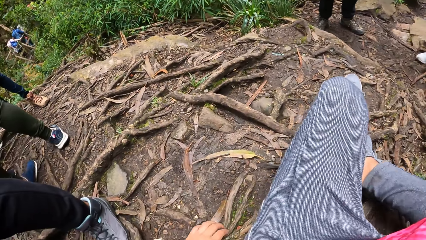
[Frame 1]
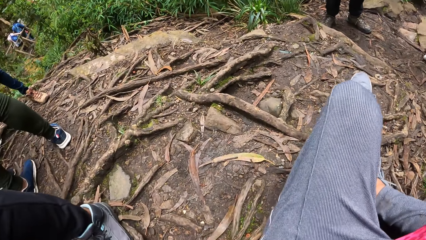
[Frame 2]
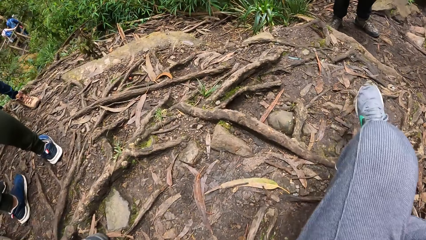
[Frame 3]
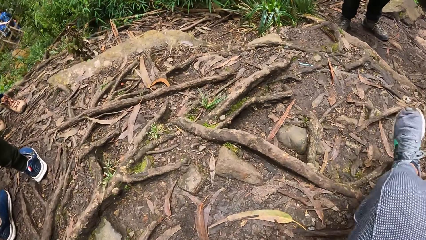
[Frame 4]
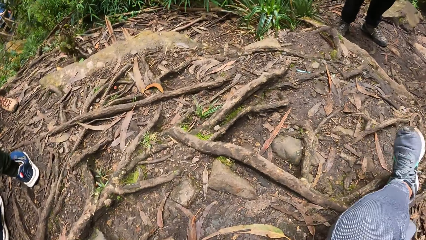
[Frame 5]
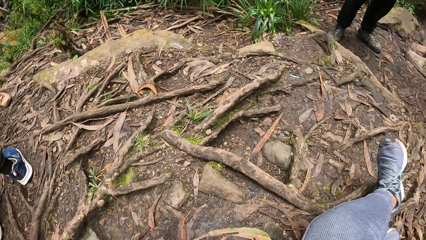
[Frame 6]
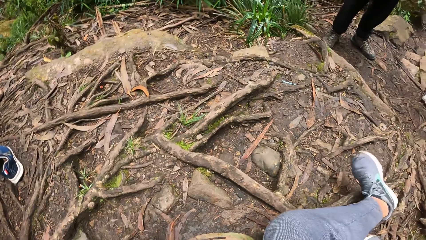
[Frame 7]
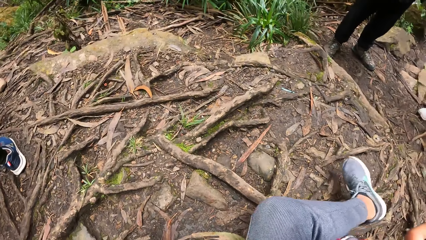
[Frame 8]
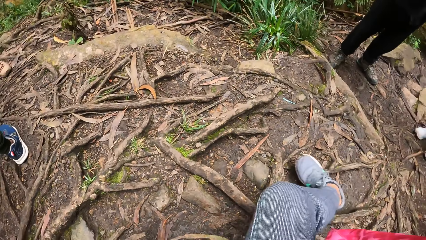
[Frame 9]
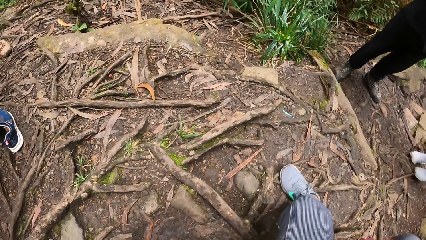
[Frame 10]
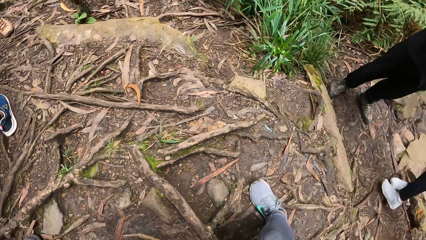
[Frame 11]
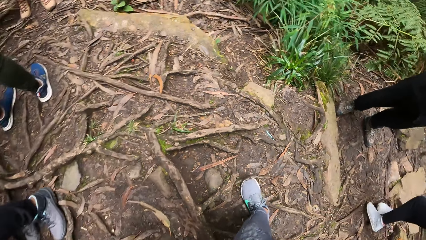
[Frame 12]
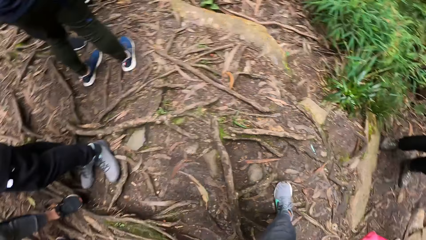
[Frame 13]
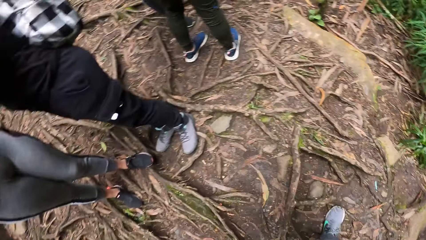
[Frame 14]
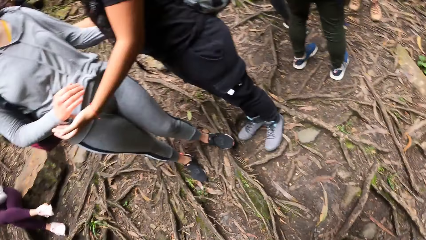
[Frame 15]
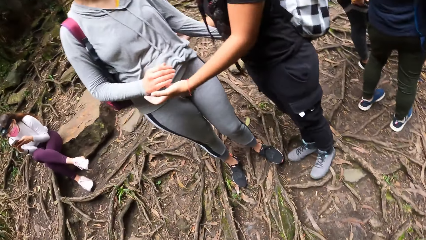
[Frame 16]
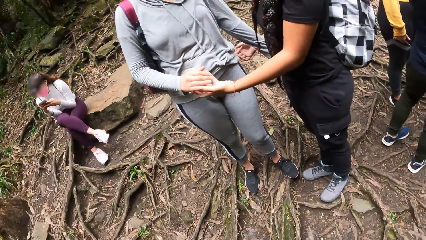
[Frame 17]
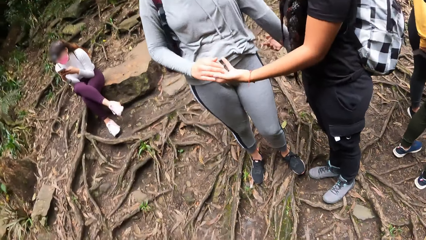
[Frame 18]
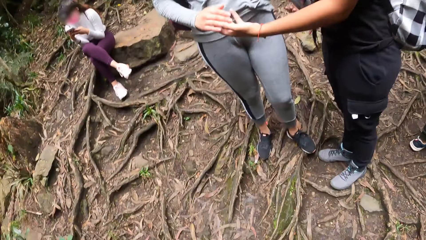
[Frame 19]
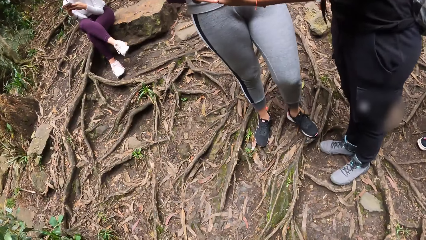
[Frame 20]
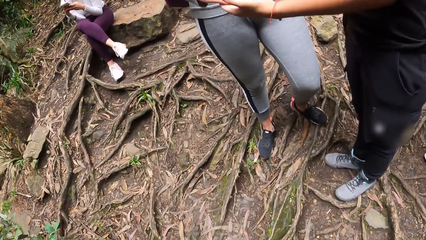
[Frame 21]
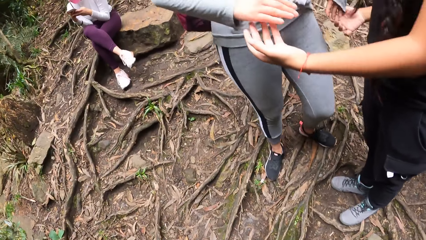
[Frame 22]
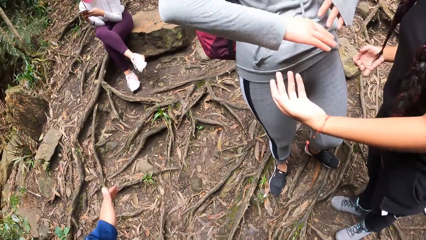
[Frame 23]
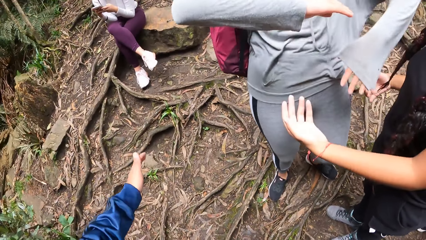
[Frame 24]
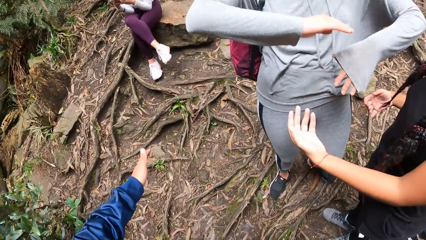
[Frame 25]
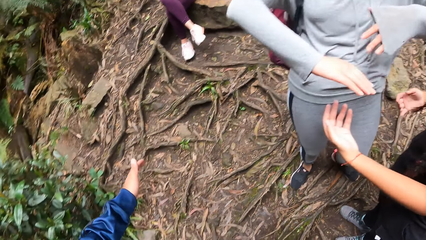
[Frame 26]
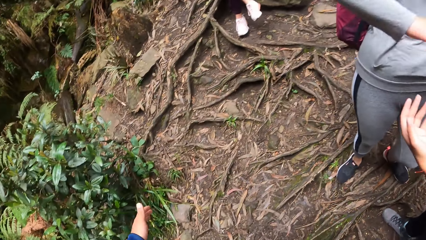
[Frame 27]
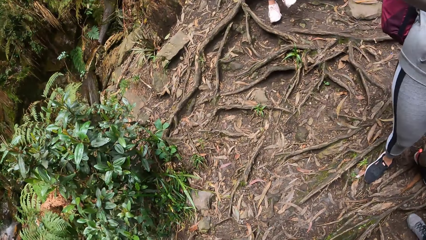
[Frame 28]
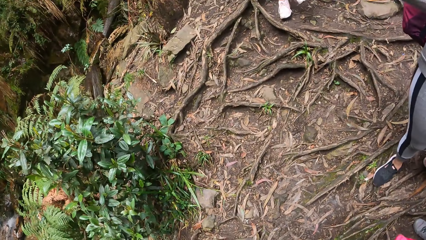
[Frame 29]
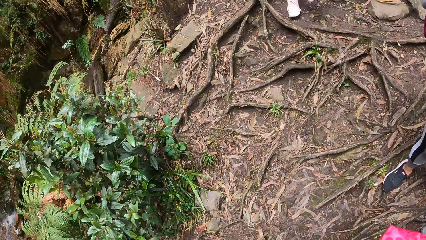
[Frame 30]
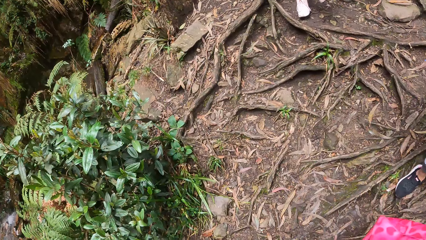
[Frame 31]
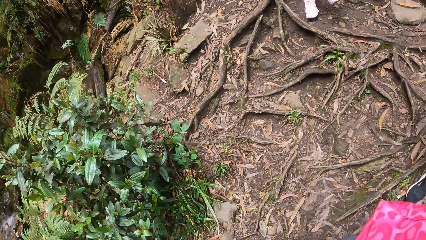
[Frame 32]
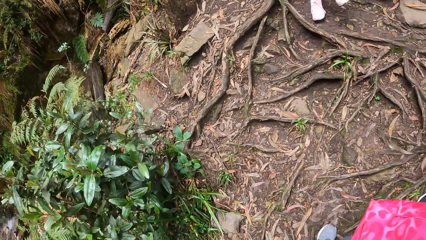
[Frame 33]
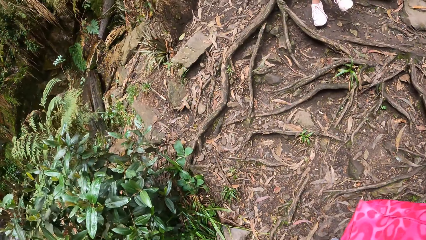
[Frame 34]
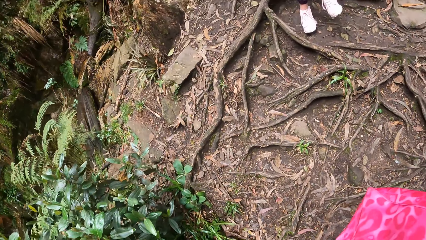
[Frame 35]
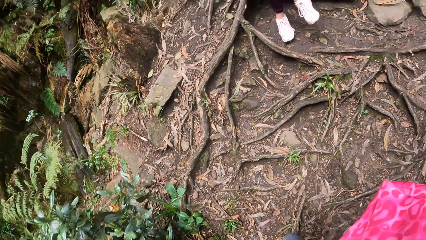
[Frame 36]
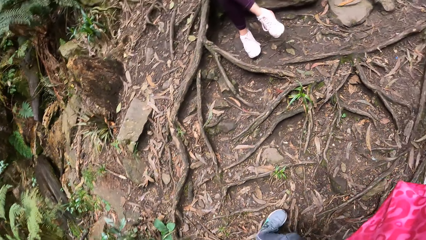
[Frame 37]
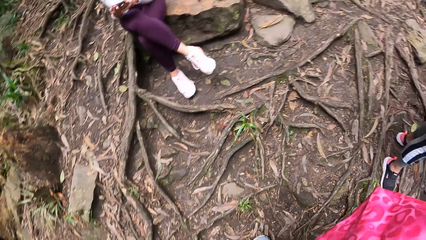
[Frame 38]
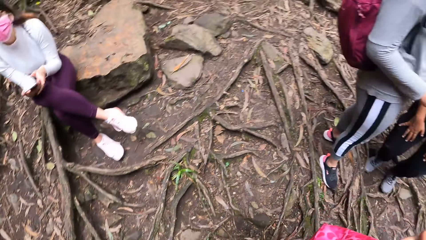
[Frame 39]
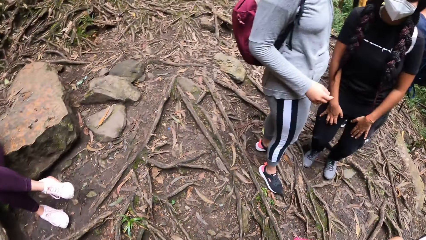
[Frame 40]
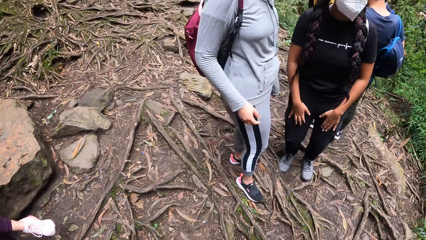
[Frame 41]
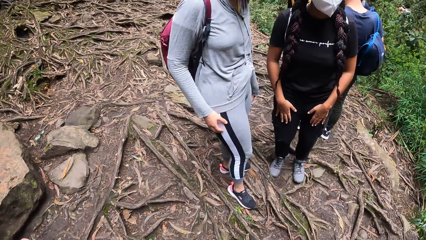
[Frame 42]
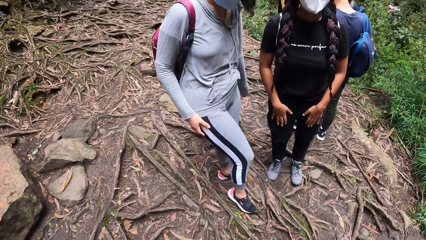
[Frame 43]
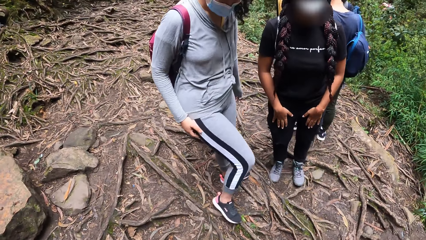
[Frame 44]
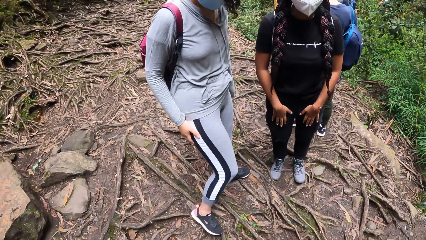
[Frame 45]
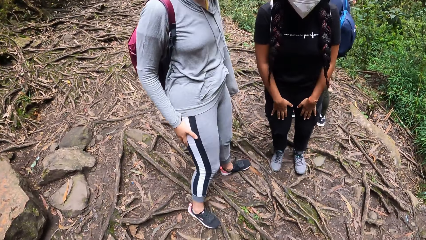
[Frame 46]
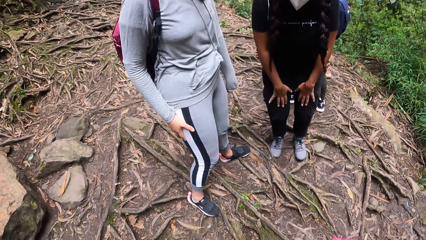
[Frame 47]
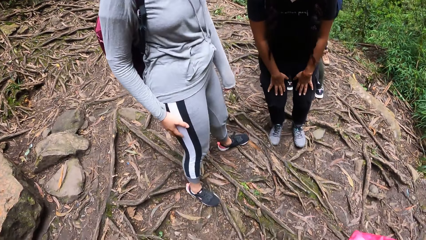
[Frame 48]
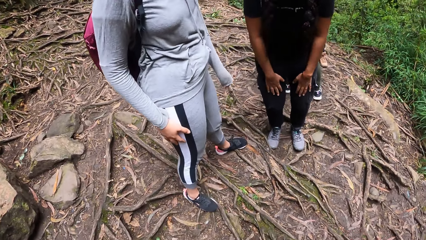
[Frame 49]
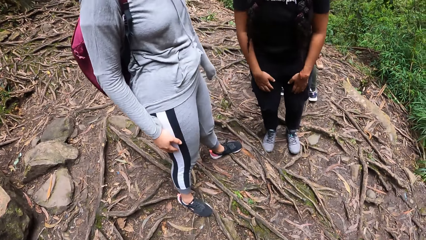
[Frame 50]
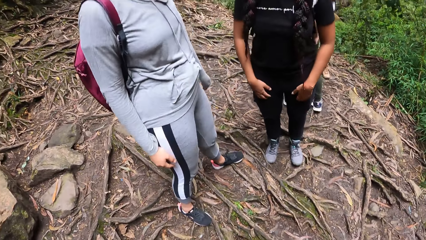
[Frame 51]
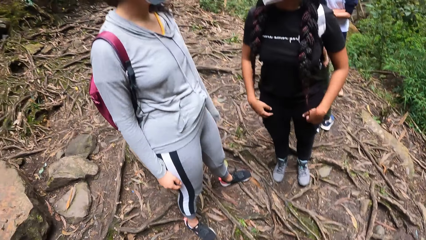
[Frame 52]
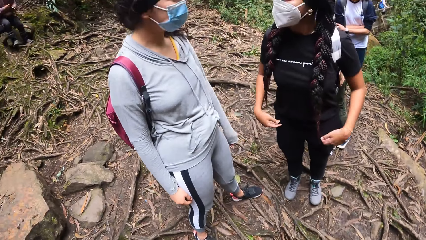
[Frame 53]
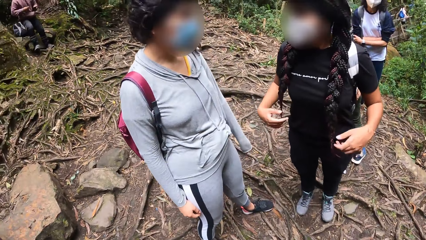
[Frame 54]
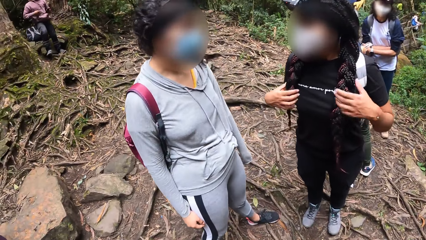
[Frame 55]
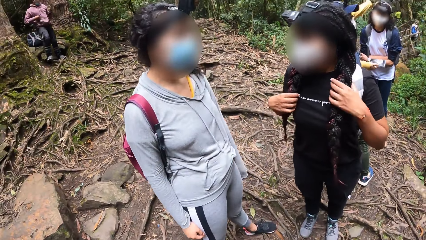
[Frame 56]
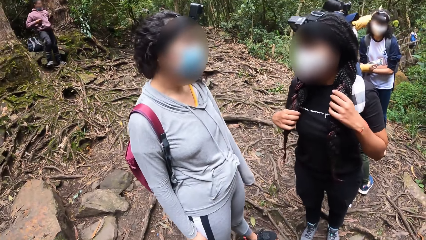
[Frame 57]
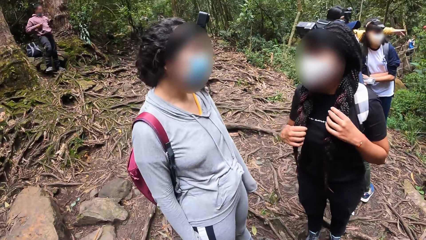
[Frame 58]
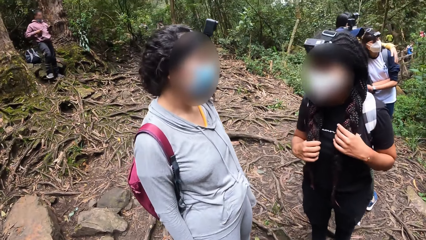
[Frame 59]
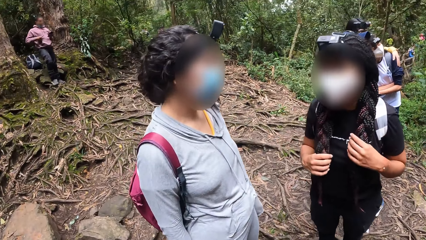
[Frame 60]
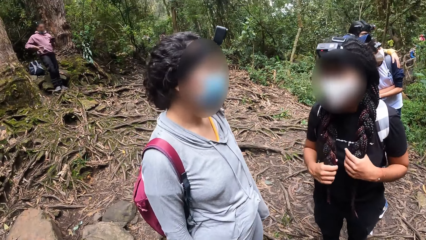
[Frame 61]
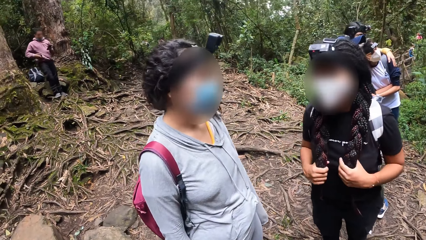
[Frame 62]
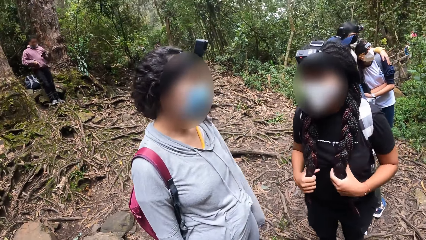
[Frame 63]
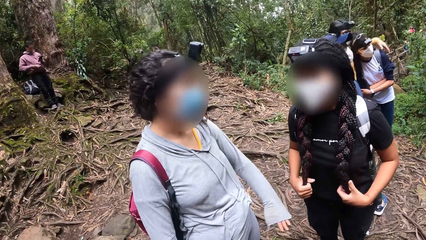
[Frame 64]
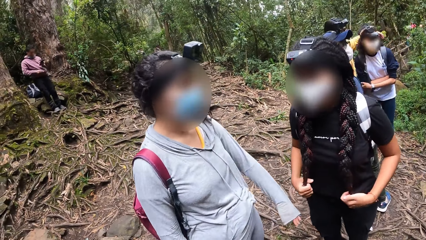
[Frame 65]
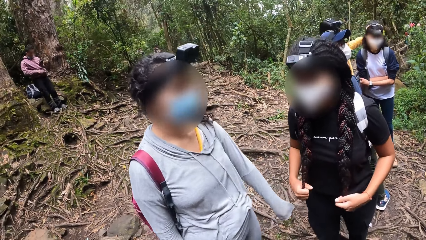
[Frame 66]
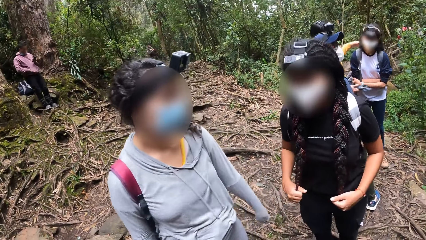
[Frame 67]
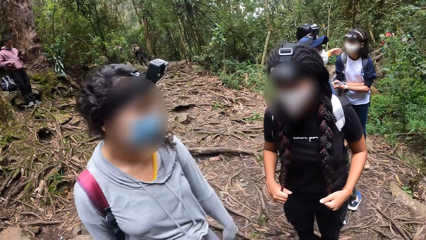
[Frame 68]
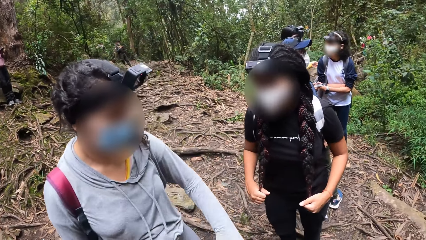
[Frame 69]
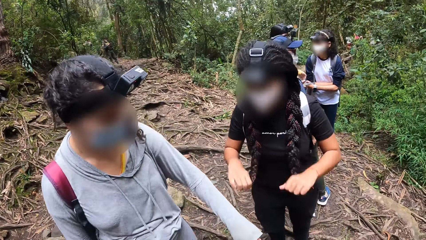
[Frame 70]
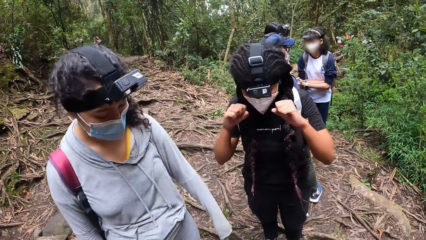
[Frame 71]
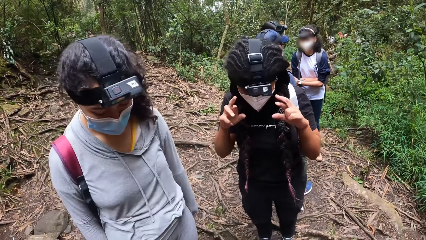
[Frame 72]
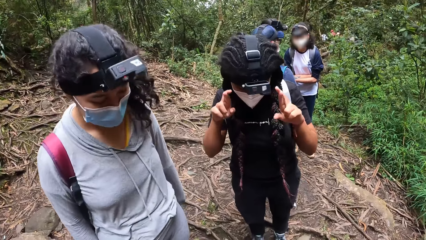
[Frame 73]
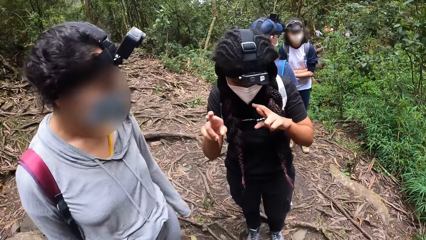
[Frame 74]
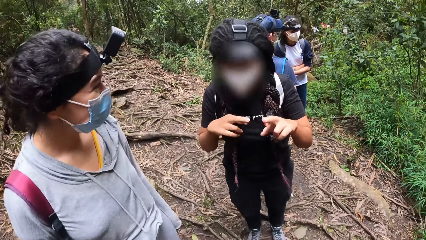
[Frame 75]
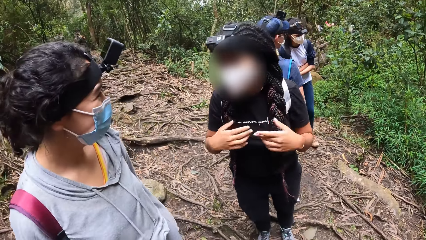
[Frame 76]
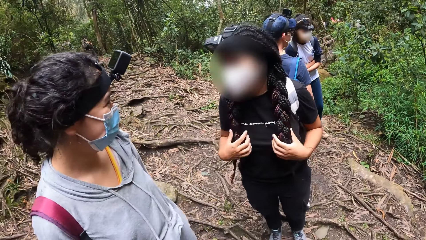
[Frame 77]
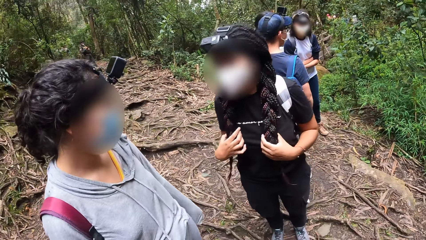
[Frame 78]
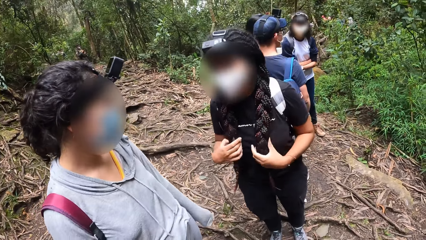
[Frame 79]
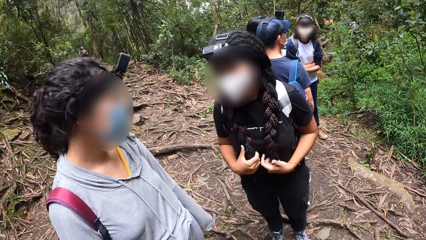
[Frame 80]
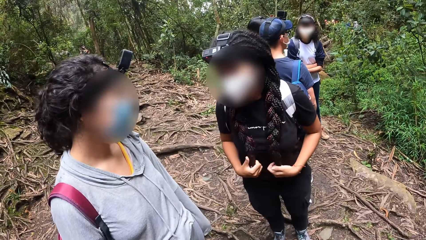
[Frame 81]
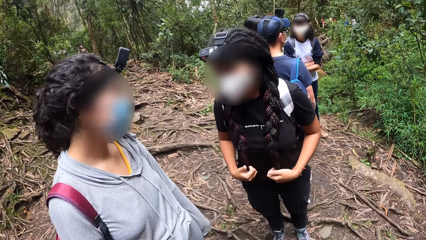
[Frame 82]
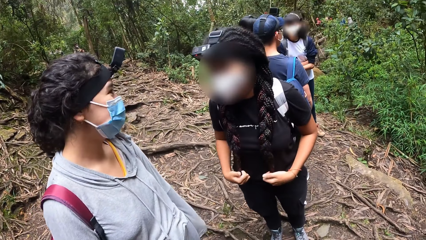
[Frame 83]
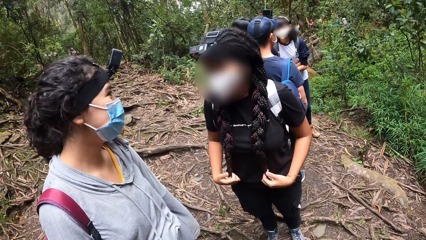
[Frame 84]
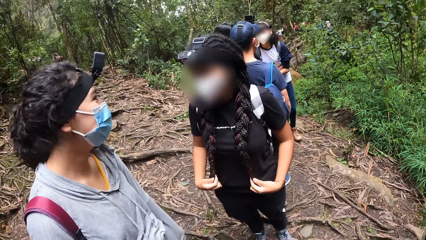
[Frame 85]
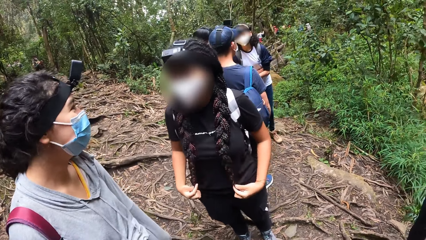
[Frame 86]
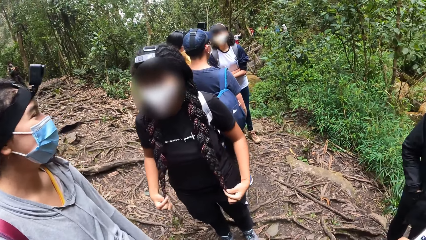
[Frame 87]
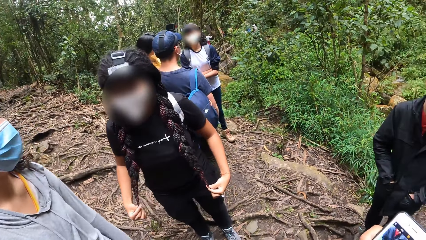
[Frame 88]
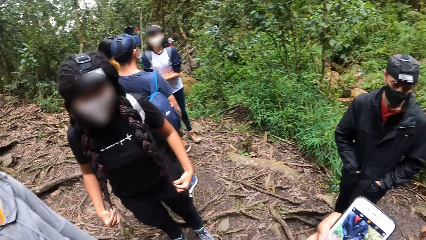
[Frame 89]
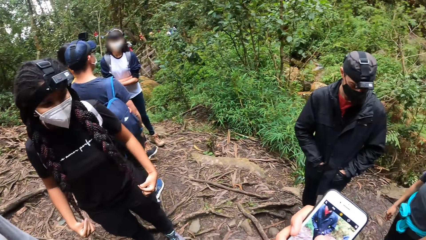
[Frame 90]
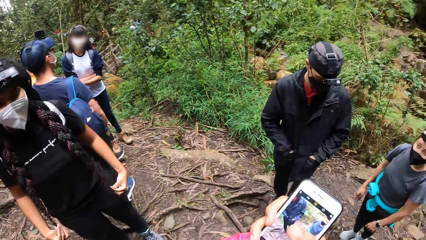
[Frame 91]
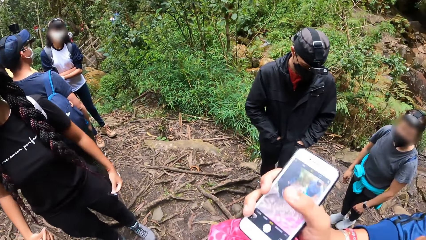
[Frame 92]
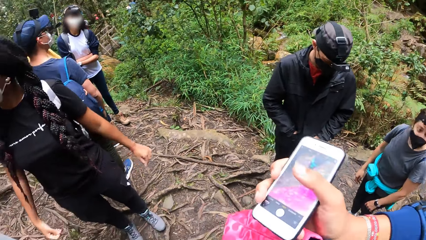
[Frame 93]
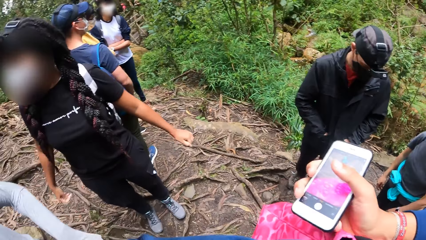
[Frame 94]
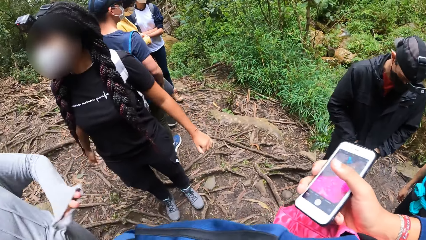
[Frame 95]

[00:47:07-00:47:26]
The camera wearer stands up. A woman interacts with a man. The camera wearer takes a picture with the phone. The woman interacts with the man again. The camera wearer converses with colleagues. Another woman adjusts her hair with her two hands. The other woman adjusts her hair again.
